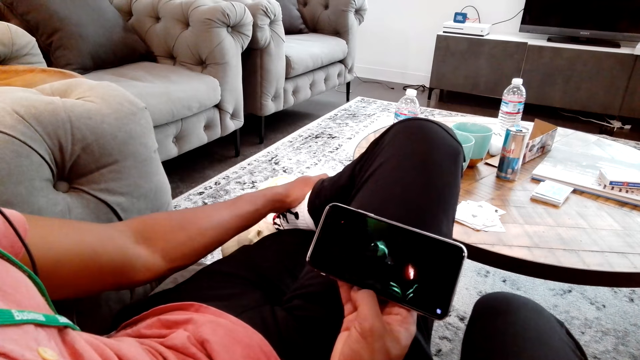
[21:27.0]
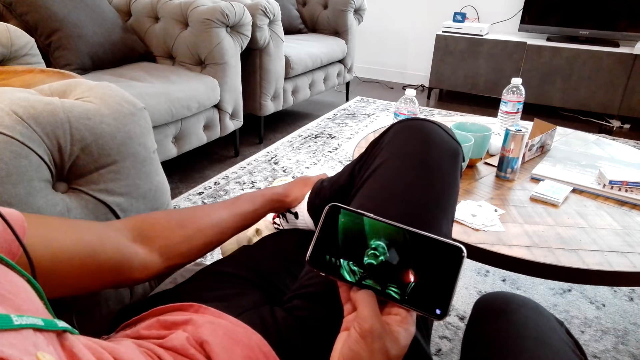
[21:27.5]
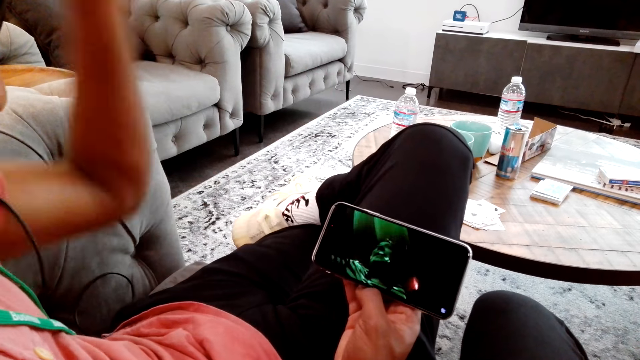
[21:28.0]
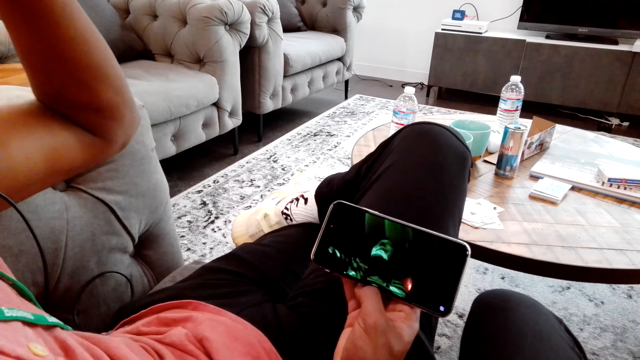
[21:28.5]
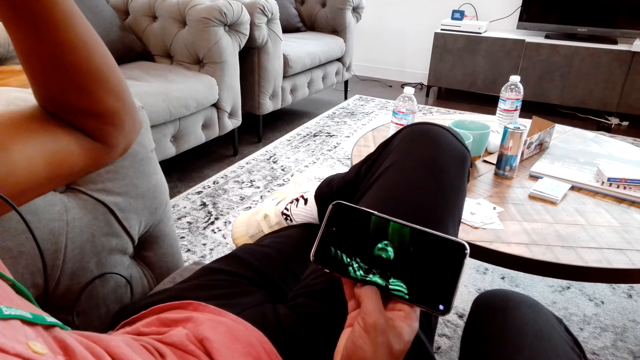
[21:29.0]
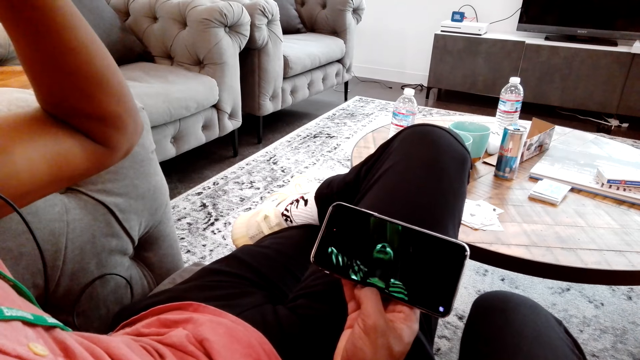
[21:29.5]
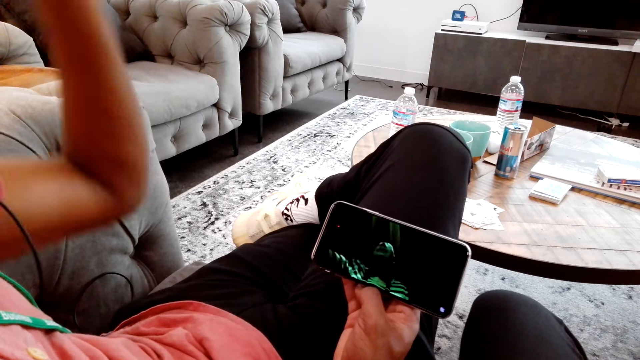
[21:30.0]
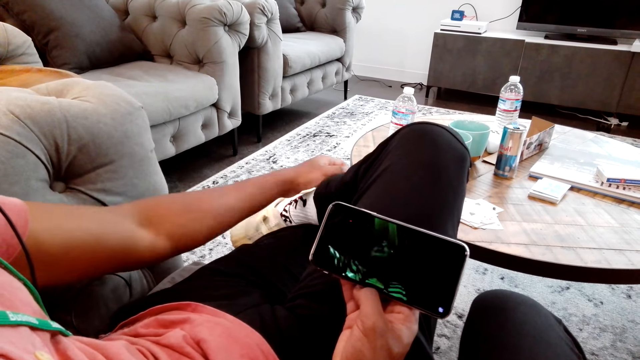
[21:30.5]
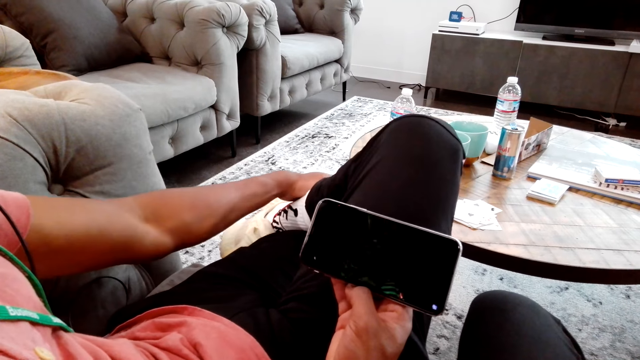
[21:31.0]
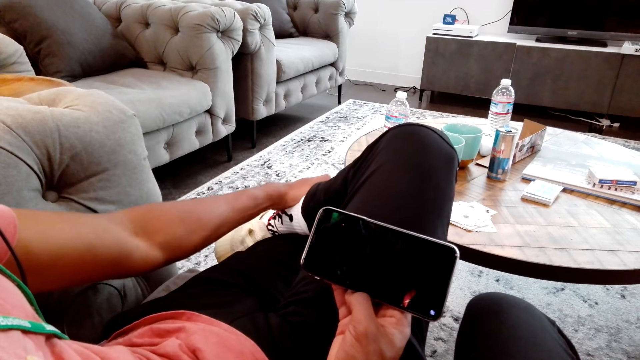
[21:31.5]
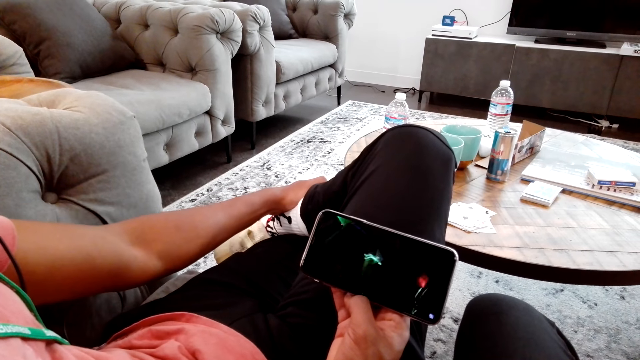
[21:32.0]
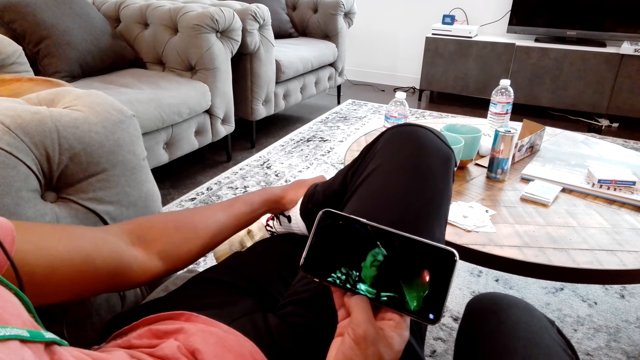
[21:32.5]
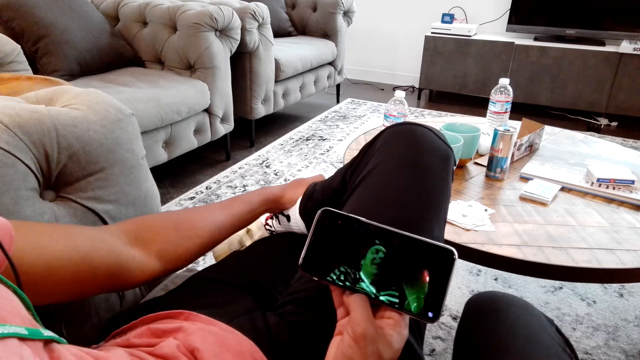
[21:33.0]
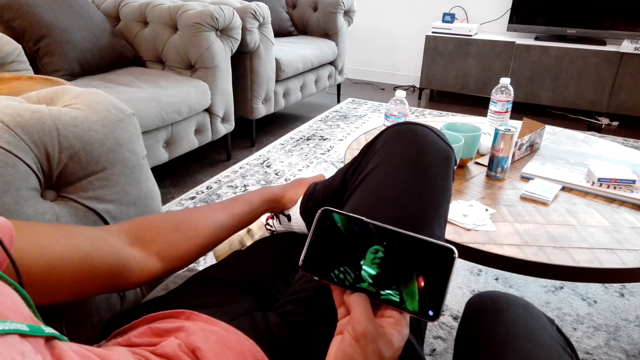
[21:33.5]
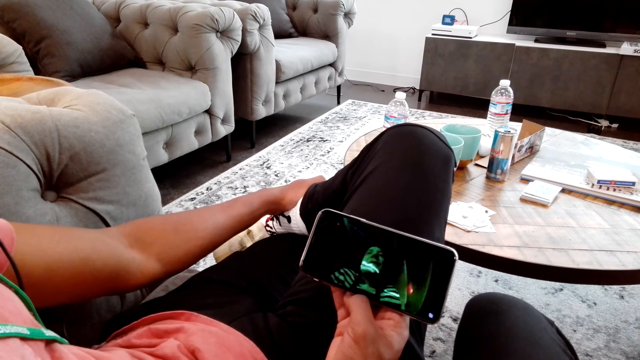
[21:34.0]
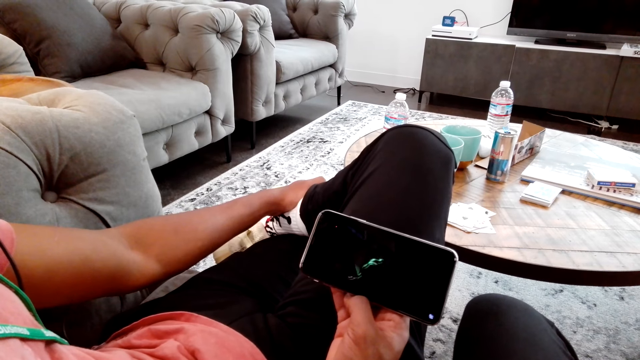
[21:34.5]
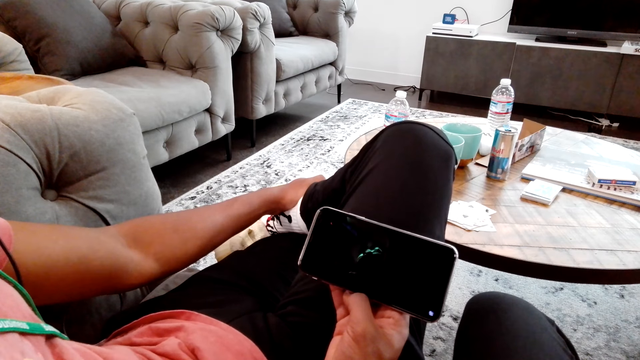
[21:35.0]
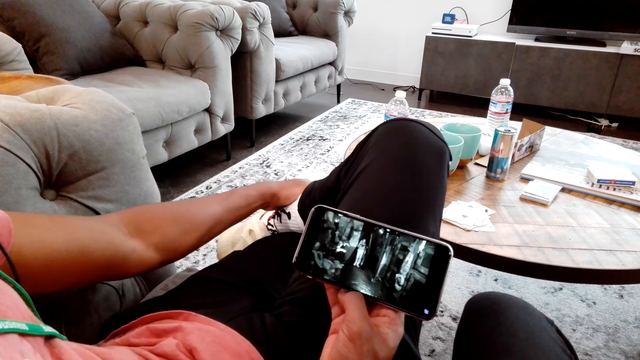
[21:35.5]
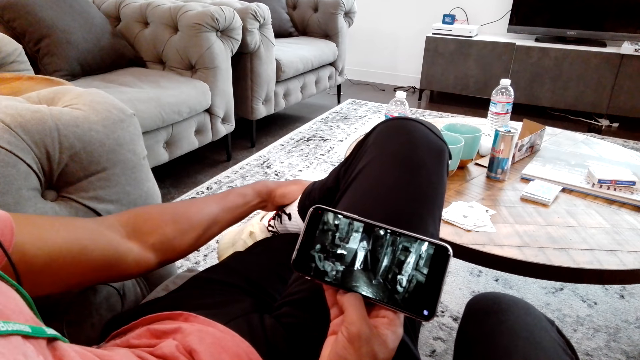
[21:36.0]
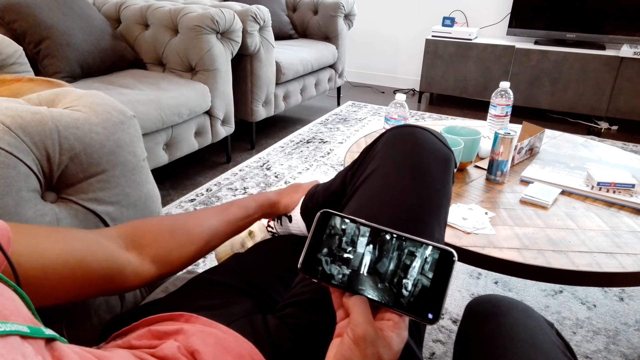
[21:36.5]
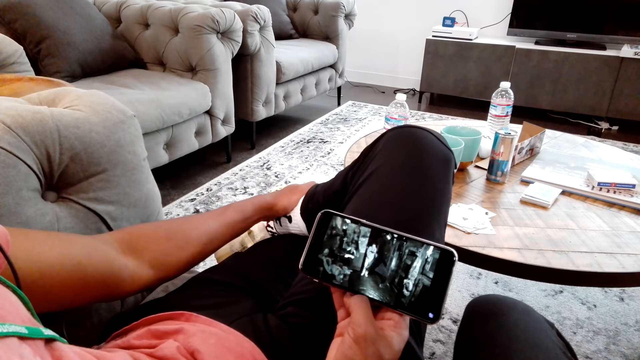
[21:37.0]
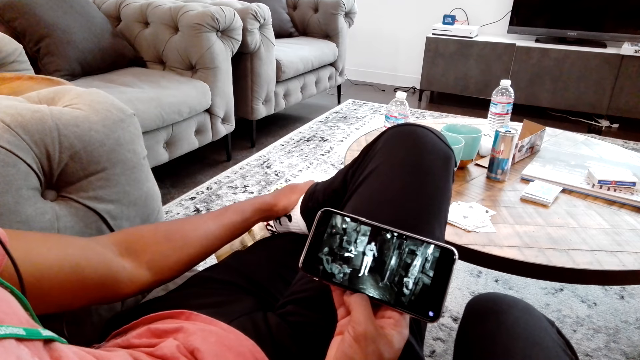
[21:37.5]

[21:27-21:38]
A man lifts up his hand. The man watches on the phone with the camera wearer and stretches the hand. The man touches his head. The man puts his hand on the leg. The man watches on the phone with the camera wearer. The man looks at the phone.

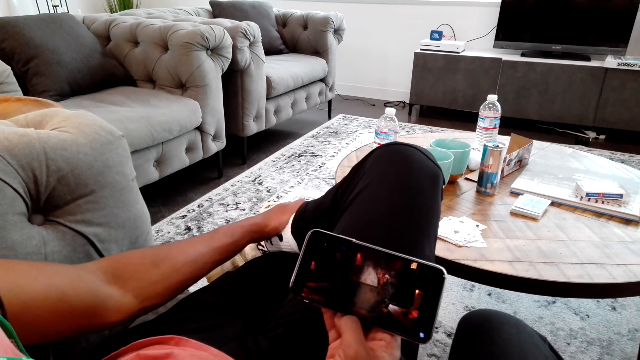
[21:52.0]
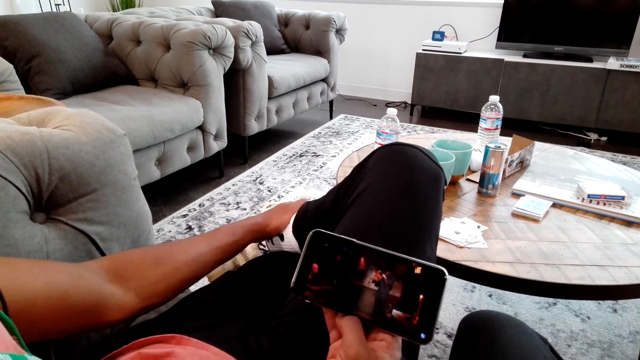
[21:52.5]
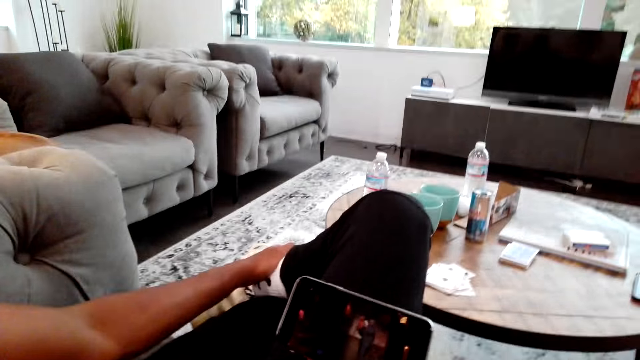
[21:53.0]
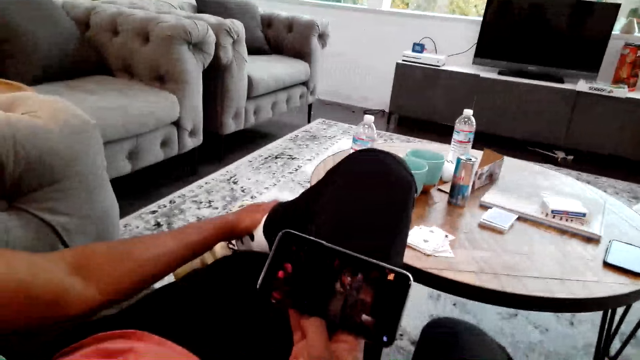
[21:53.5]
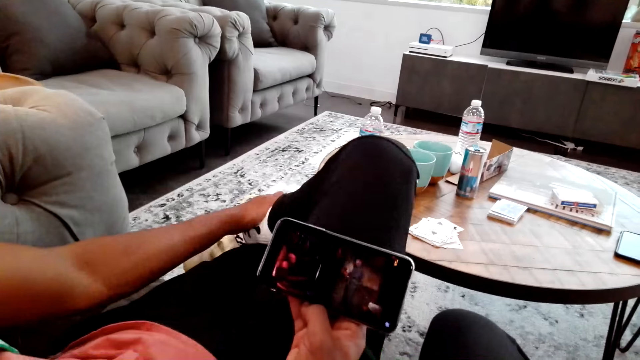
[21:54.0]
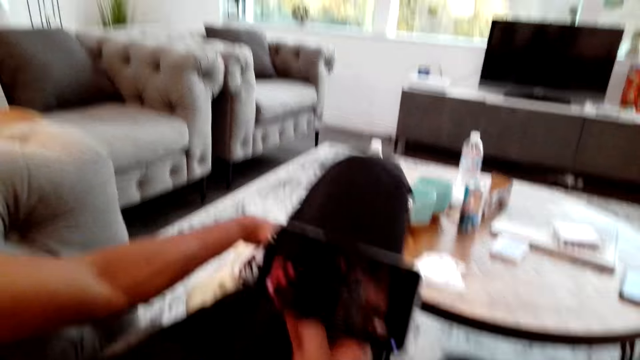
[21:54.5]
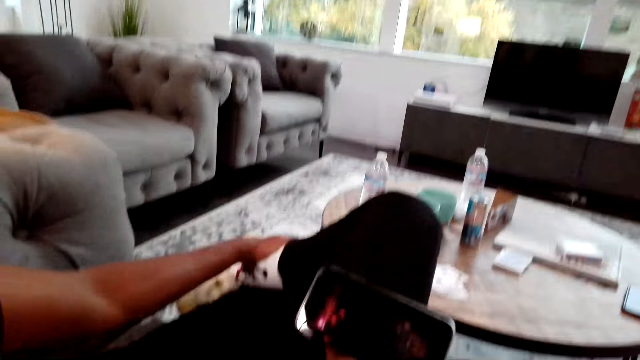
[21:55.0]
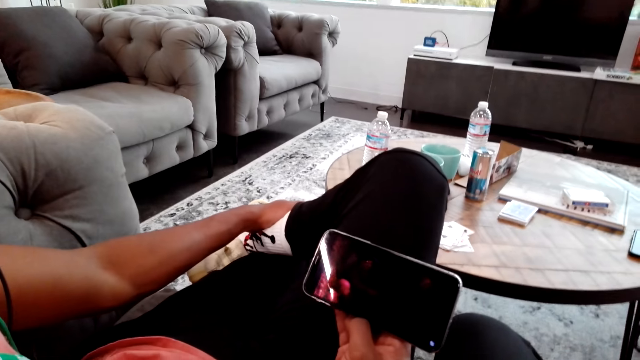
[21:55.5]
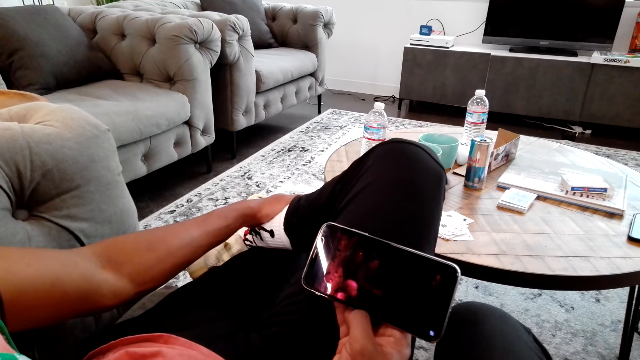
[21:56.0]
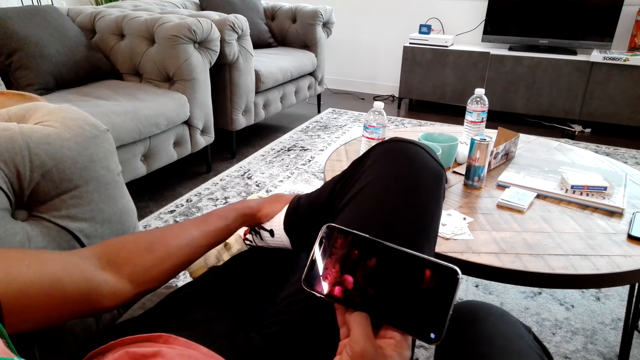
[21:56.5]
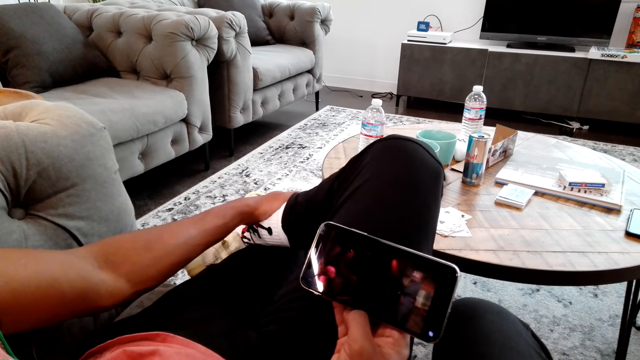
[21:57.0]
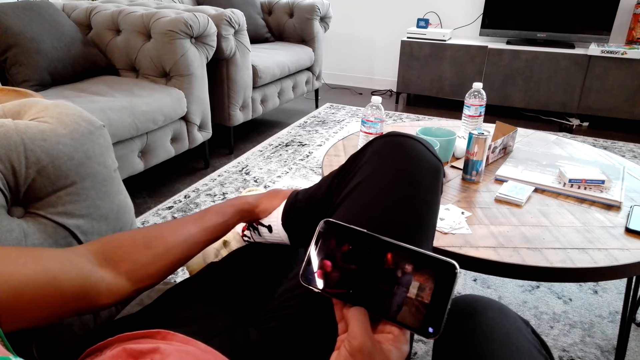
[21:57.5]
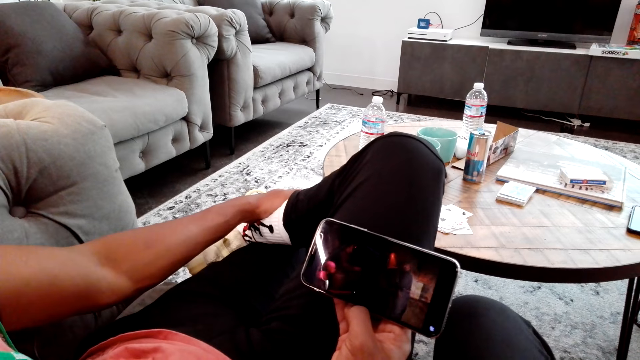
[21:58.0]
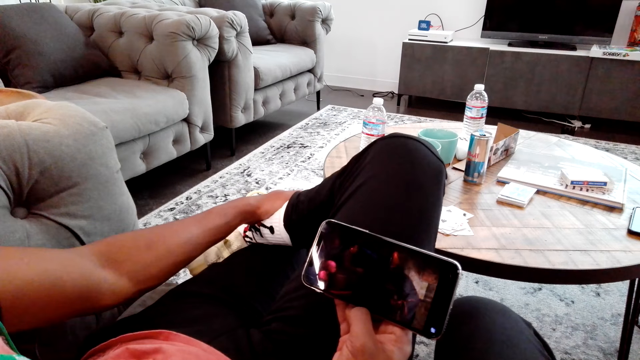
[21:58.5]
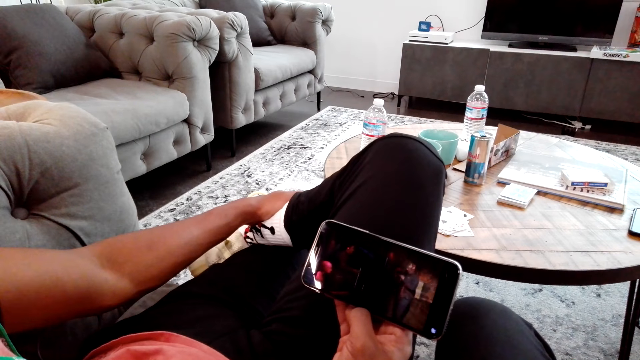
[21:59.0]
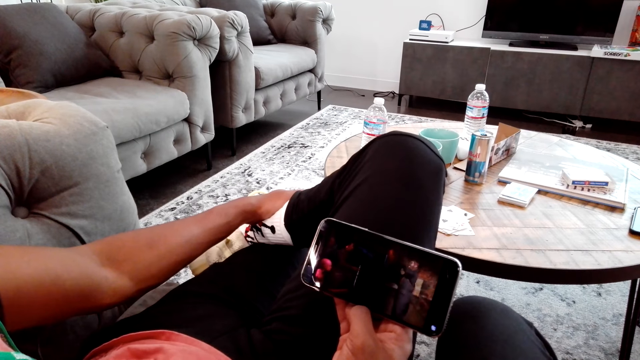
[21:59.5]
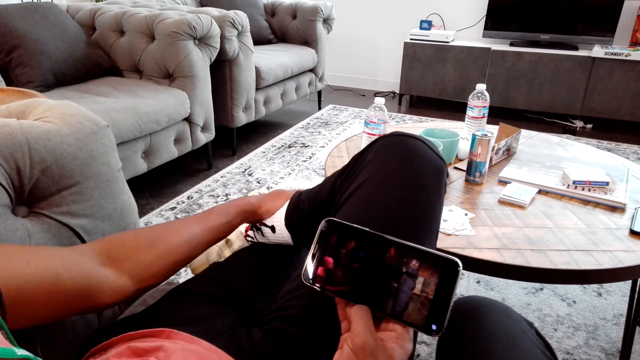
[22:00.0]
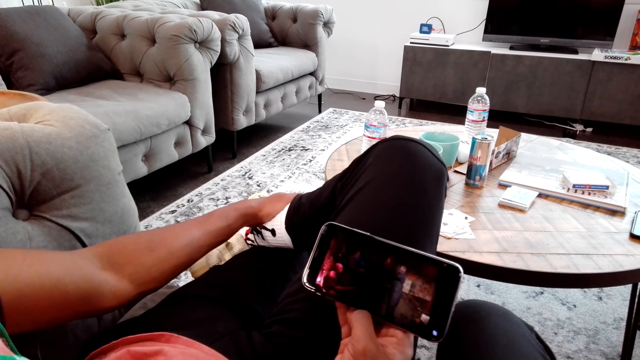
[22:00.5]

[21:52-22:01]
The camera wearer talks to a man. The man watches on the phone with the camera wearer.
